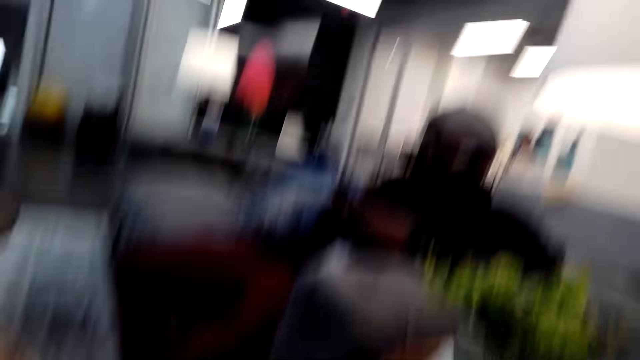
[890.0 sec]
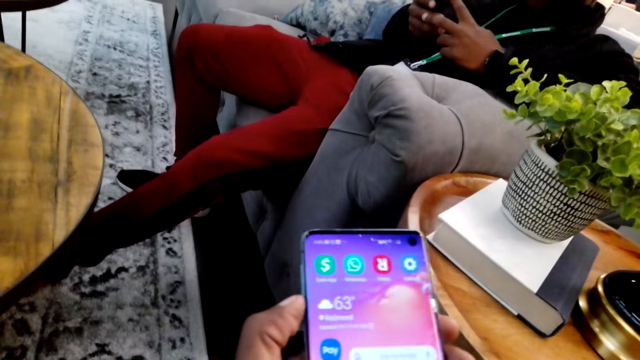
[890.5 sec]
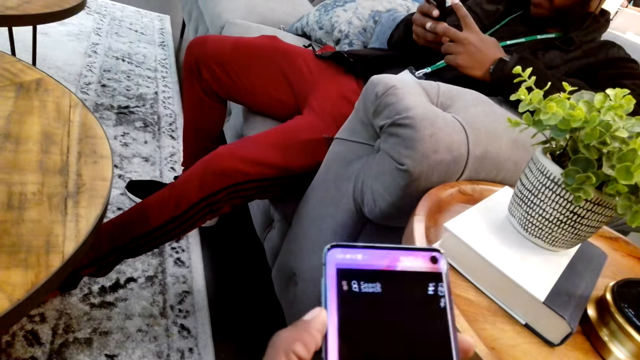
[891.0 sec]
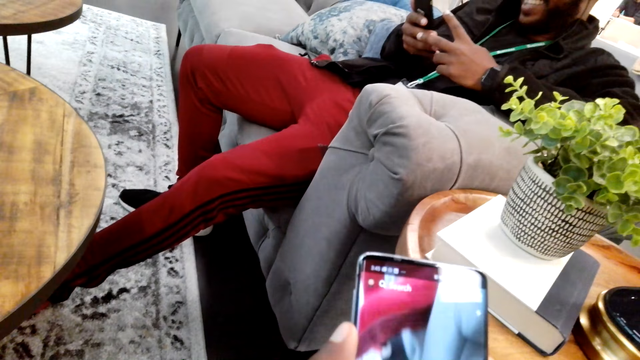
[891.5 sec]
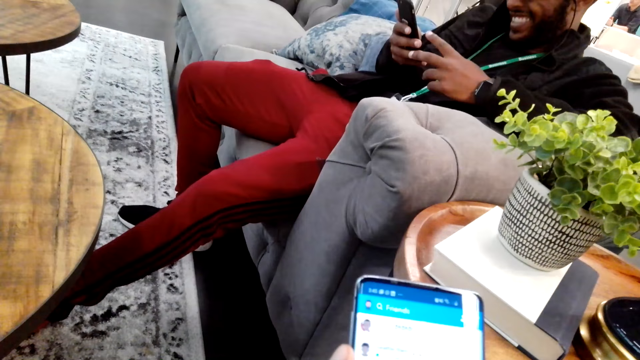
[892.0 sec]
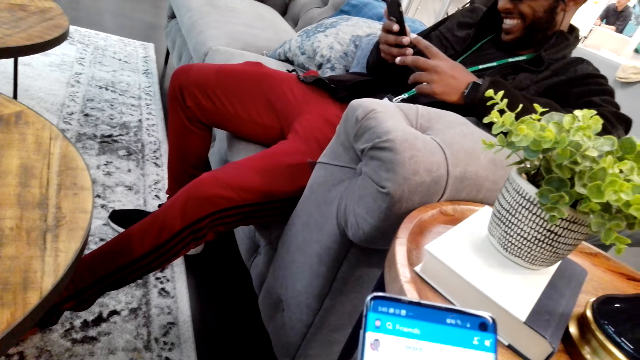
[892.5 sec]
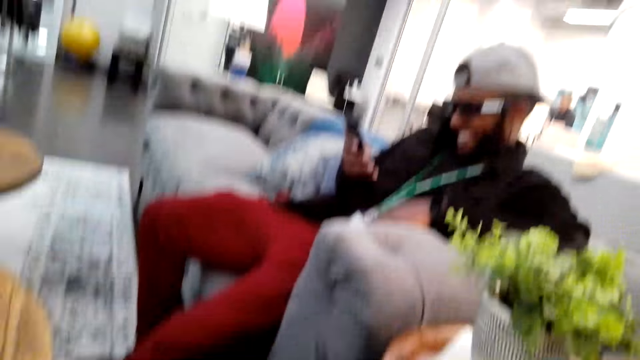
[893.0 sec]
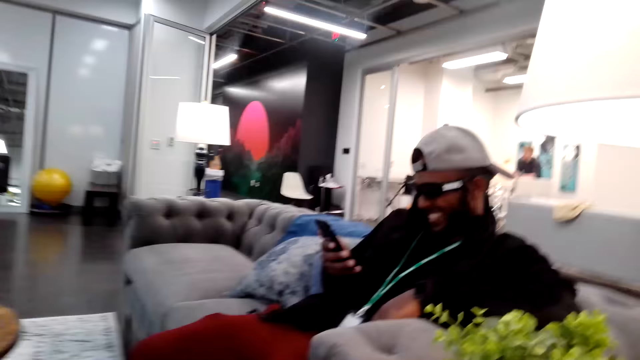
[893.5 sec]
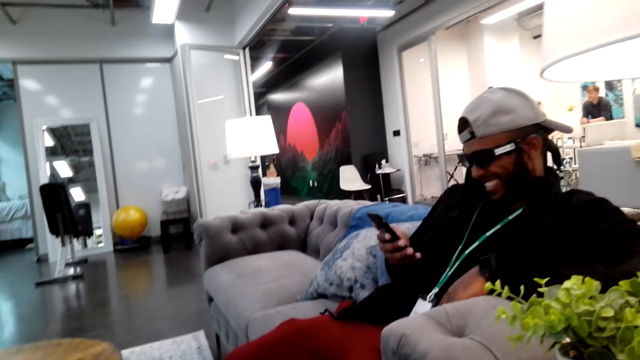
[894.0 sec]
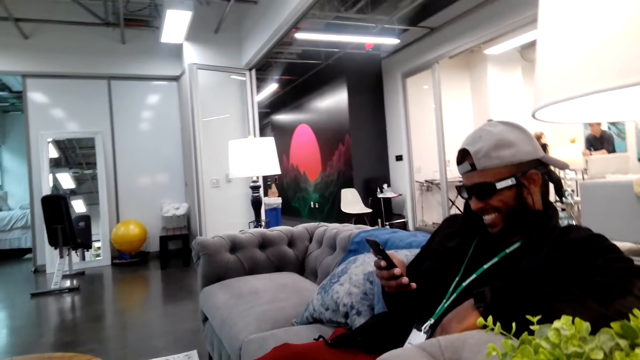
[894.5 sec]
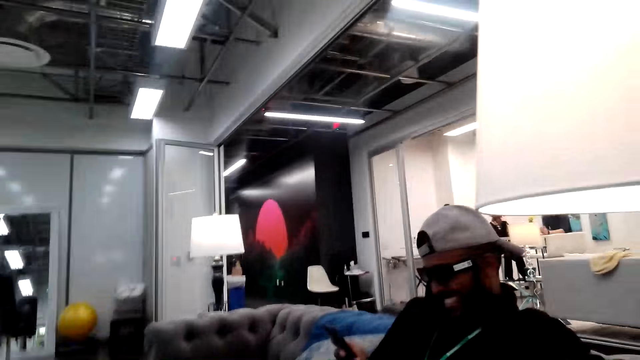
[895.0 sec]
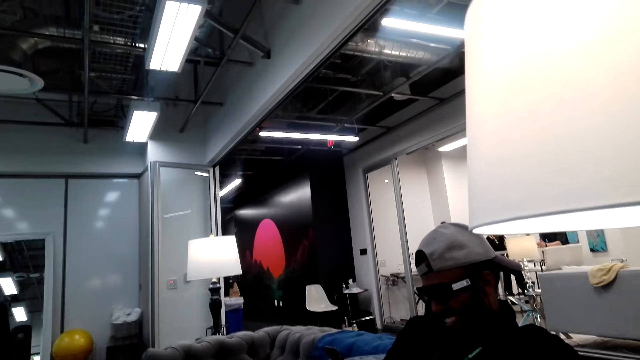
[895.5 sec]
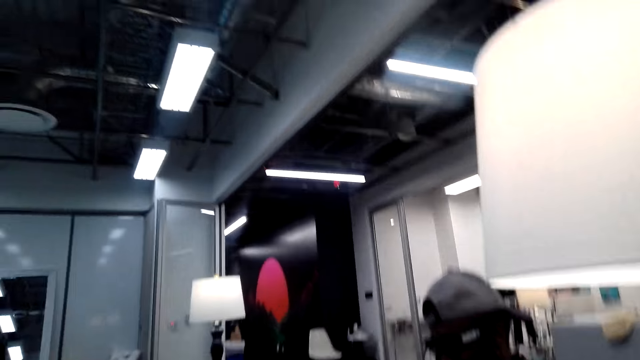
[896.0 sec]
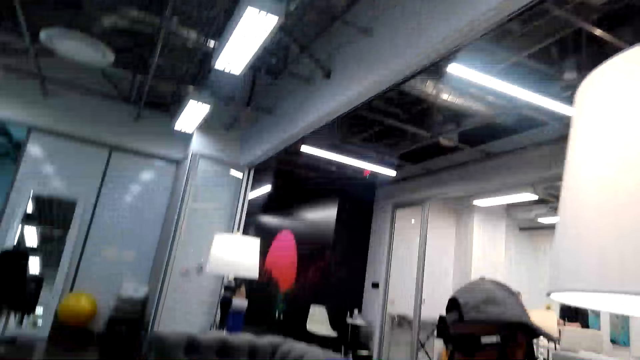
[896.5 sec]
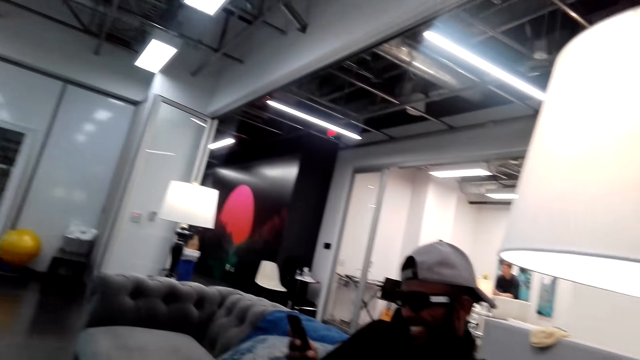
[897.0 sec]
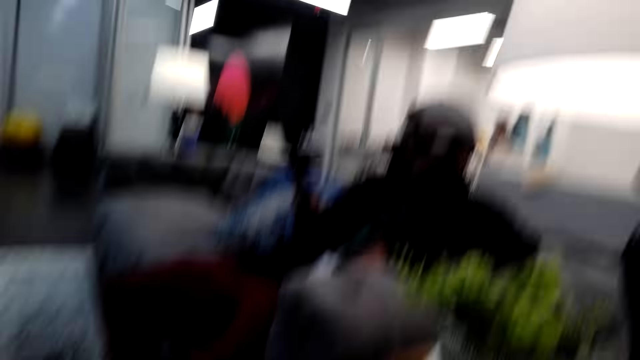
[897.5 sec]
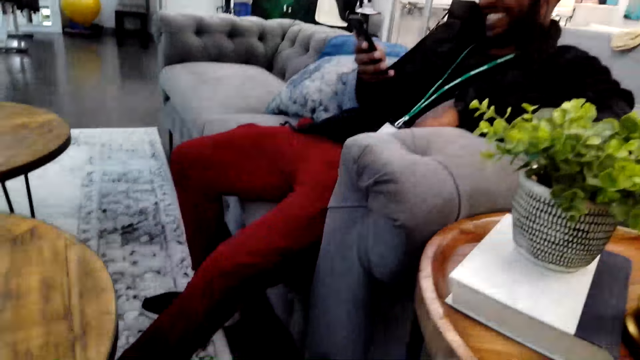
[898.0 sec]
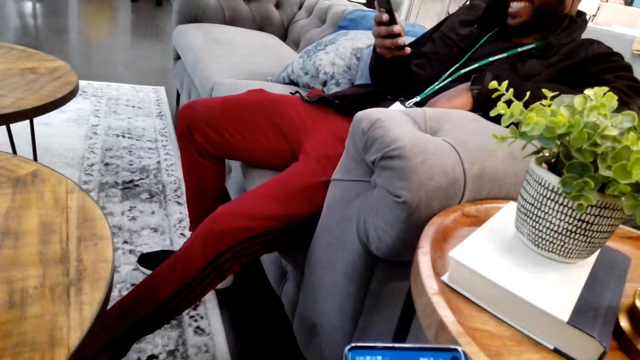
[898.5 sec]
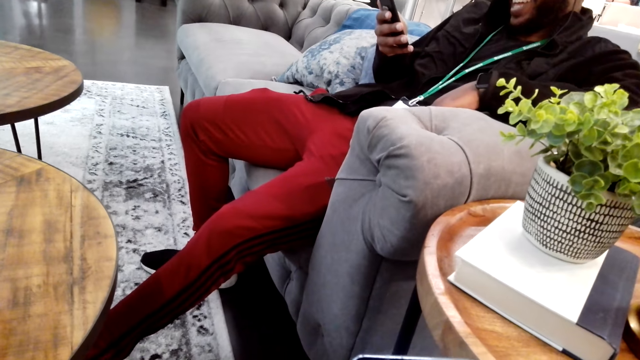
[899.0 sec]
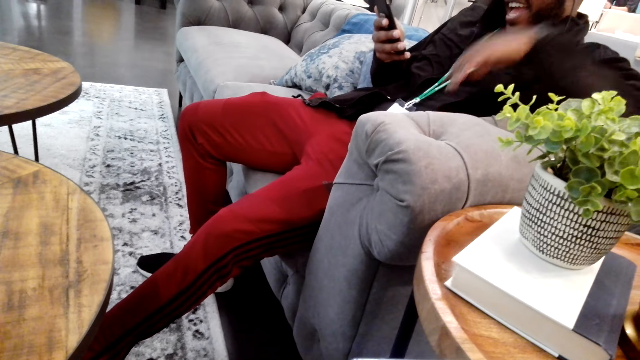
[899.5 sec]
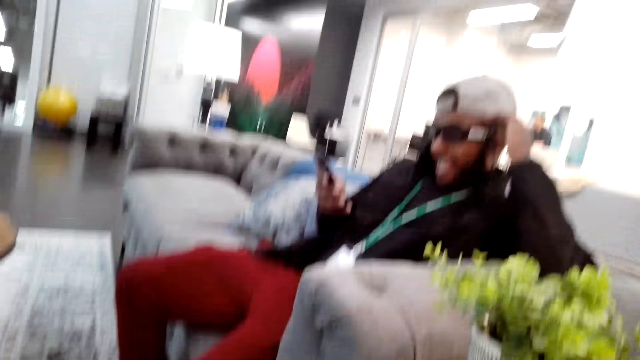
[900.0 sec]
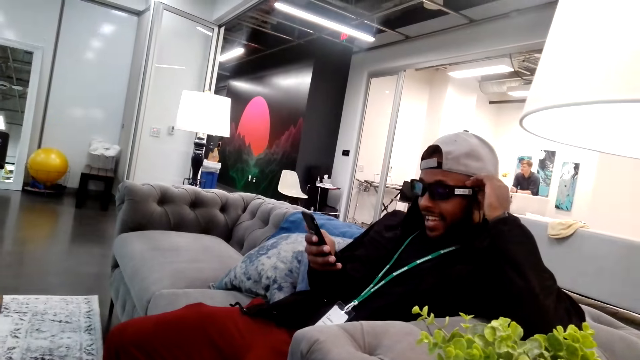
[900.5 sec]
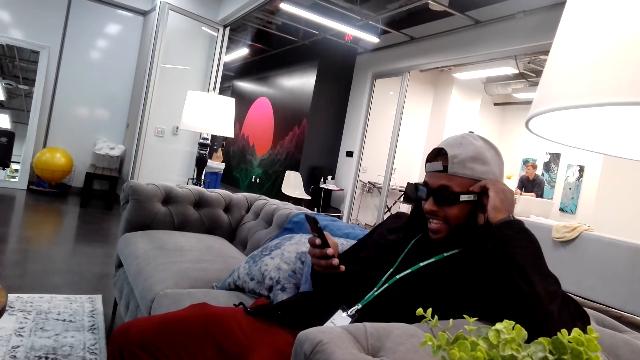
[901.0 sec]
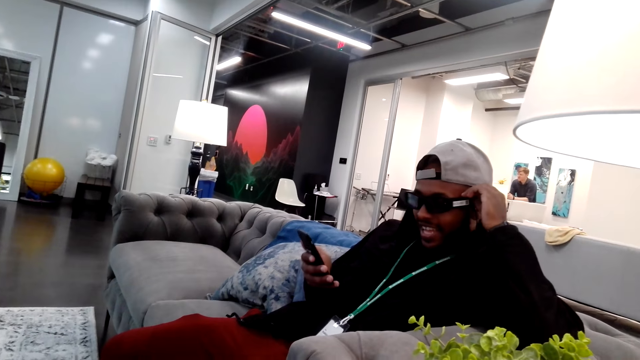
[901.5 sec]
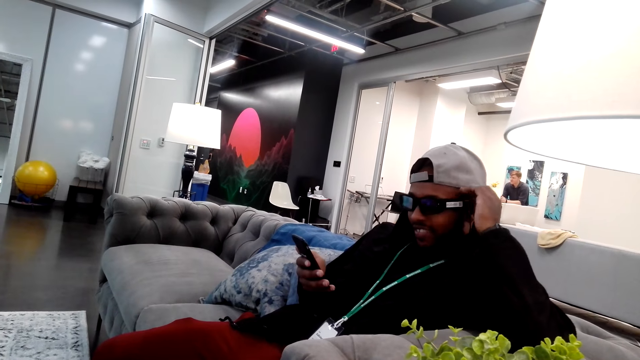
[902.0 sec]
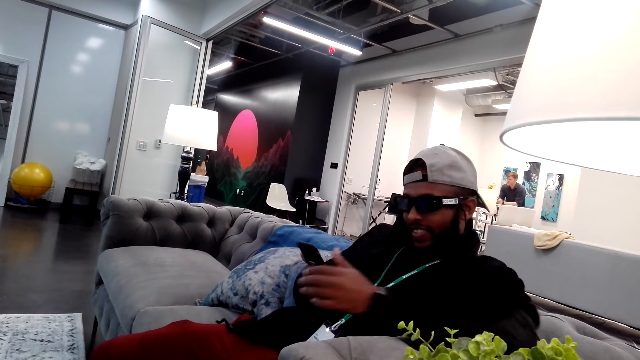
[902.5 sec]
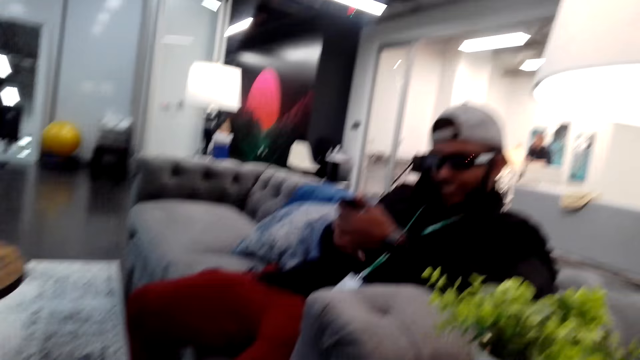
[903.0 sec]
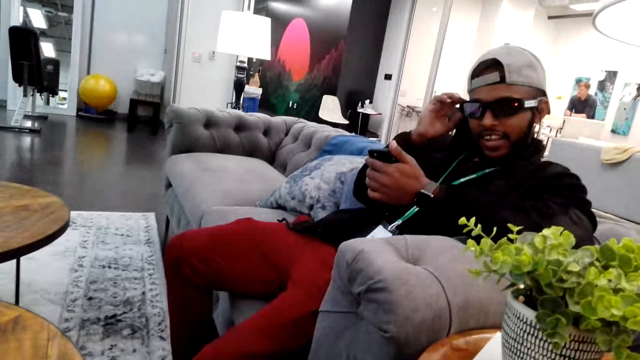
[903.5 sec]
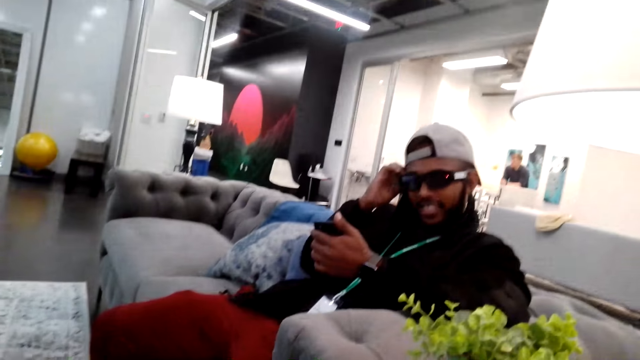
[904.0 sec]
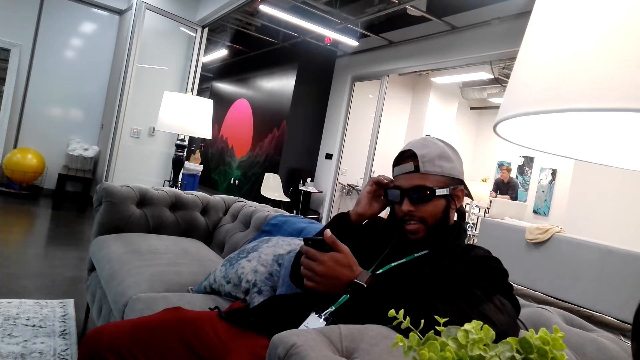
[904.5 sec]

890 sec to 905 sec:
A man laughs. The camera wearer laughs. The man adjusts the shades.

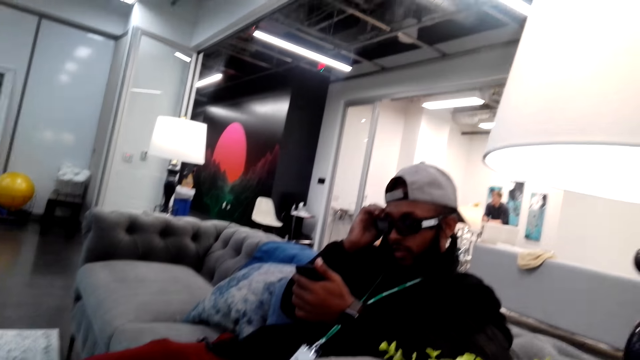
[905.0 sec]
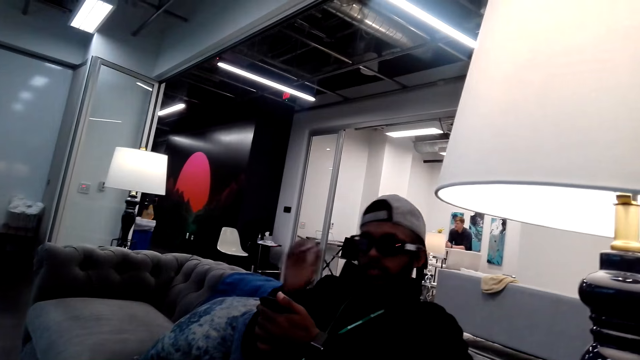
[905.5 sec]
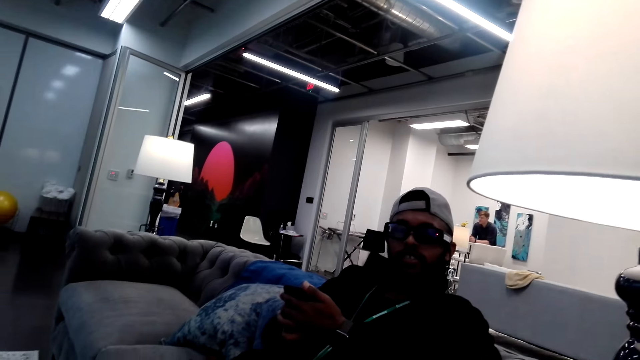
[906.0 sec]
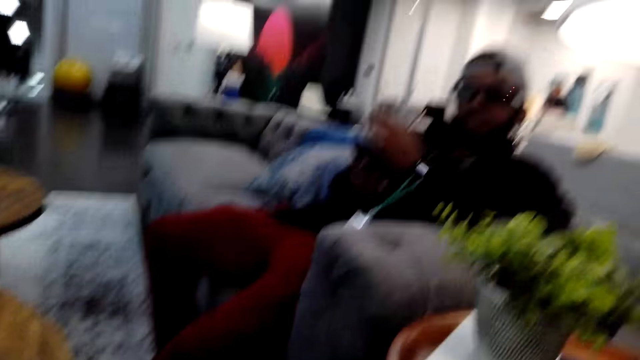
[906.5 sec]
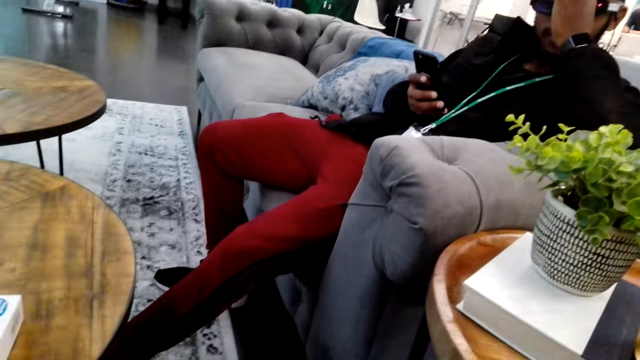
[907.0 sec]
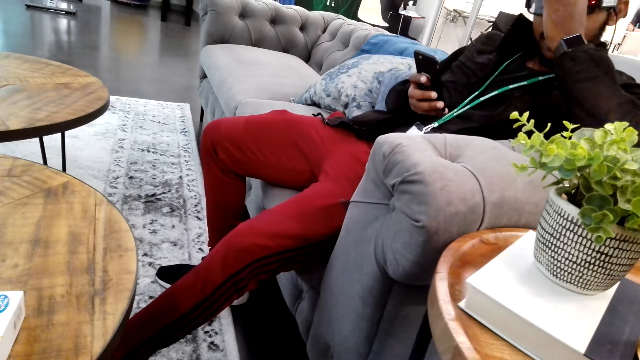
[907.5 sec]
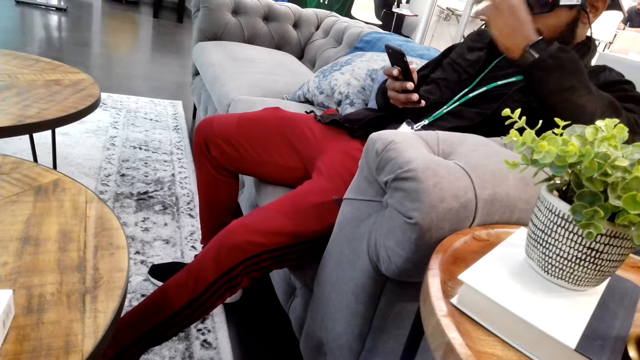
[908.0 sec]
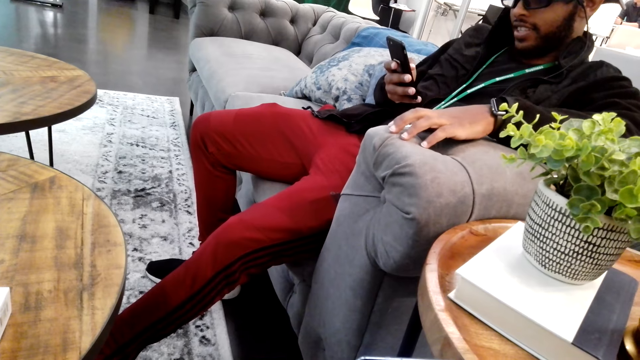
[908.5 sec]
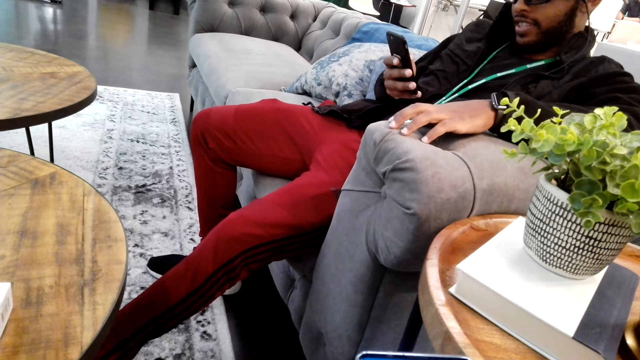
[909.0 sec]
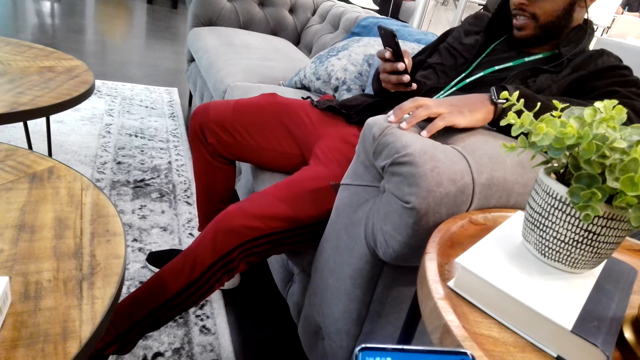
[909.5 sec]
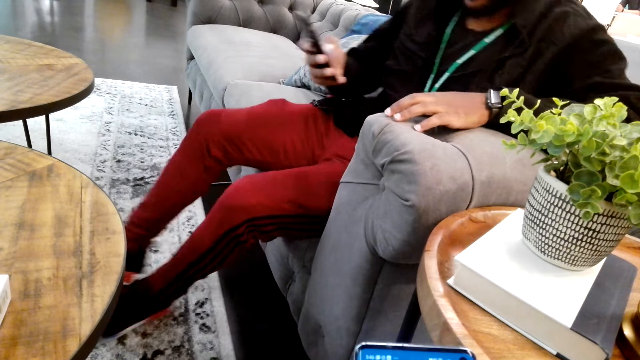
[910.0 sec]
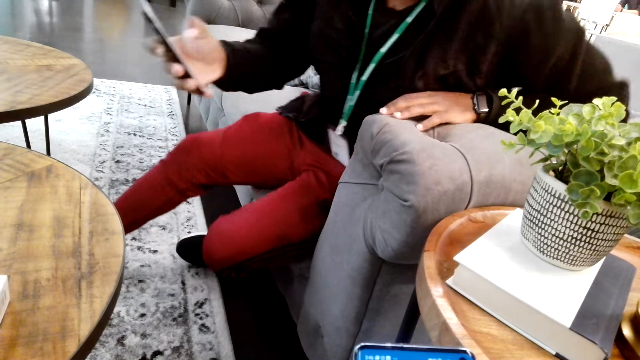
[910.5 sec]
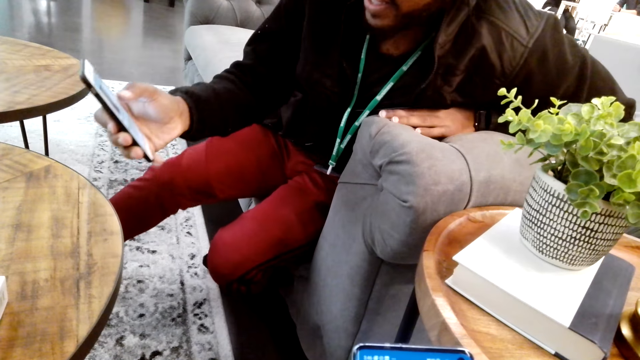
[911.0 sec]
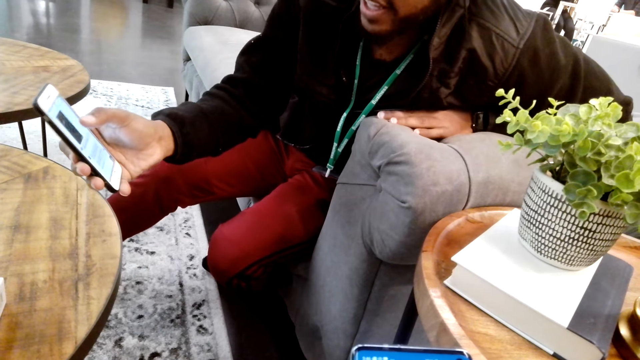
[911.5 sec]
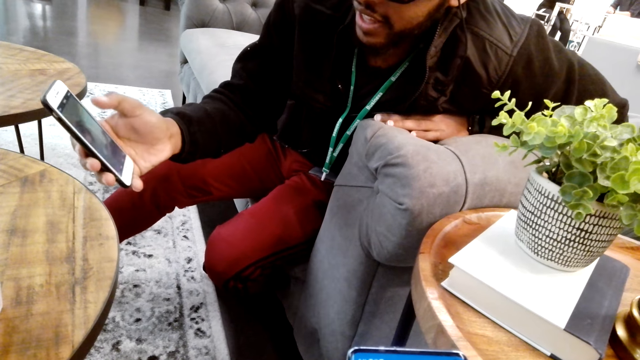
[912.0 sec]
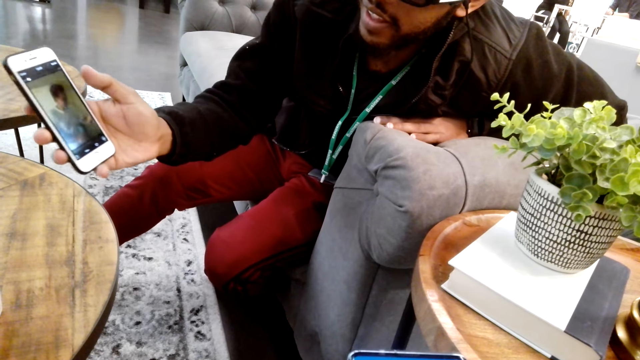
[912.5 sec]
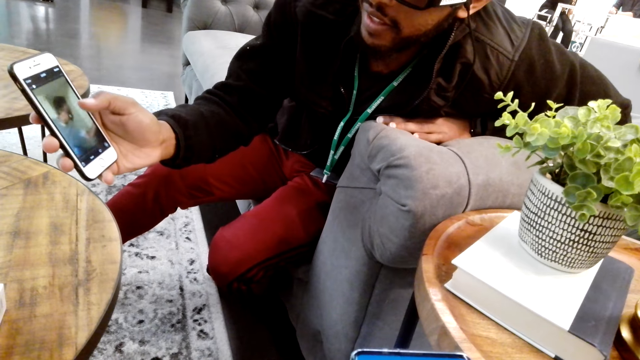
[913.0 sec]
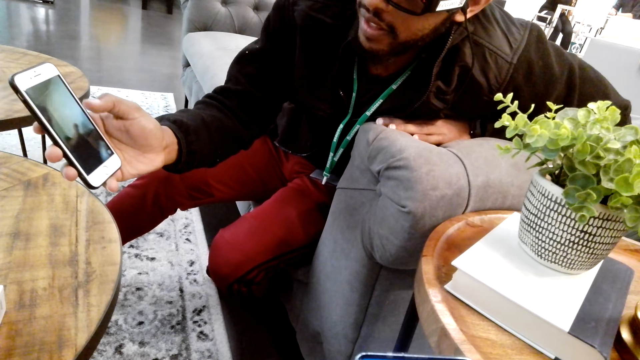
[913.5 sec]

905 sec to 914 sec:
A man shows the camera wearer a video on his phone.
